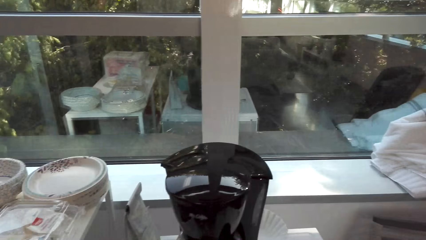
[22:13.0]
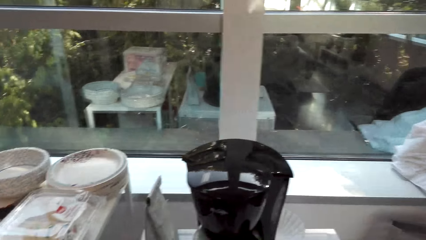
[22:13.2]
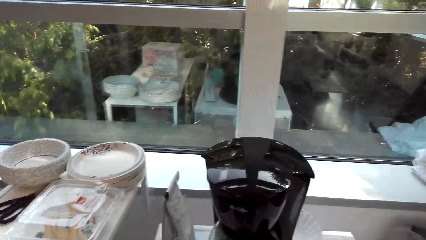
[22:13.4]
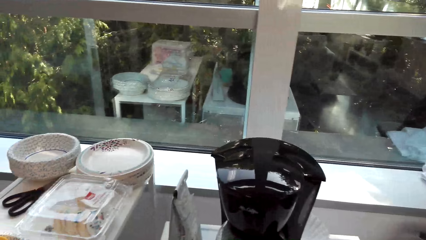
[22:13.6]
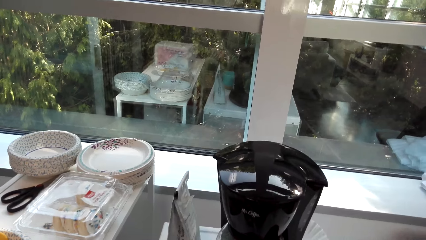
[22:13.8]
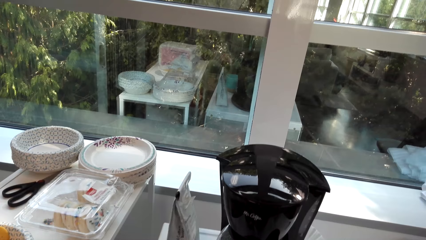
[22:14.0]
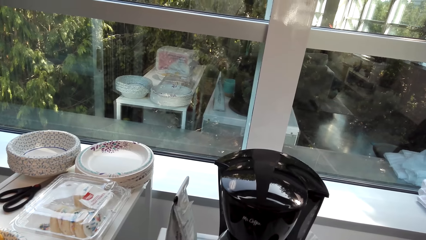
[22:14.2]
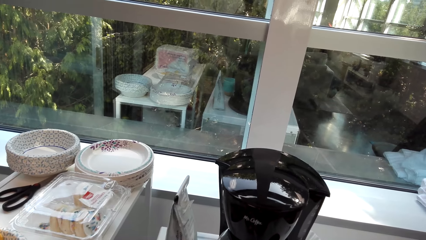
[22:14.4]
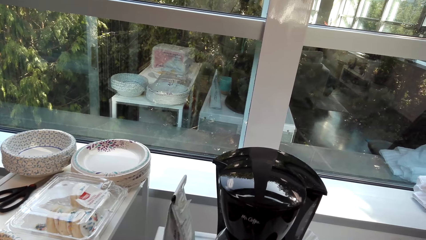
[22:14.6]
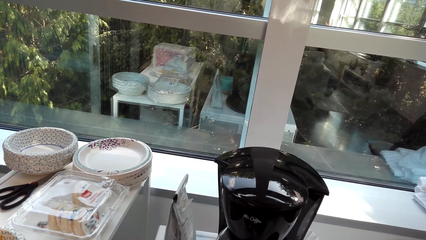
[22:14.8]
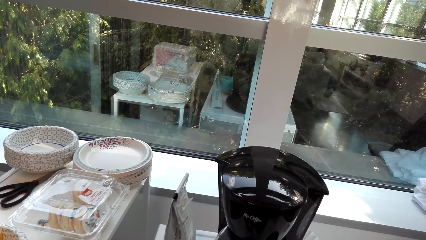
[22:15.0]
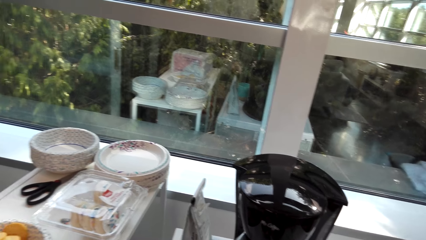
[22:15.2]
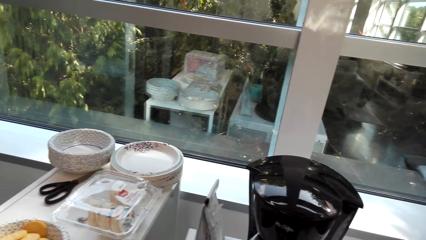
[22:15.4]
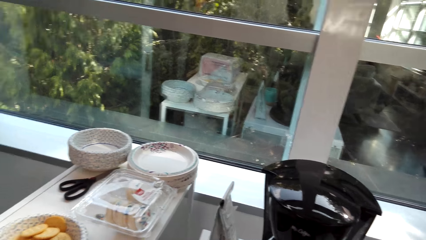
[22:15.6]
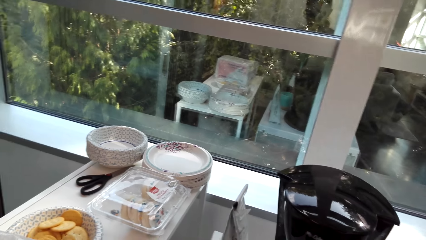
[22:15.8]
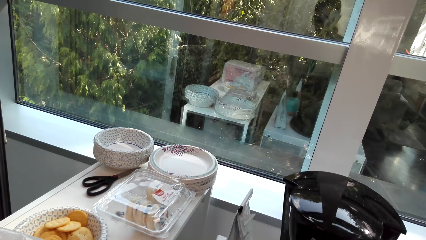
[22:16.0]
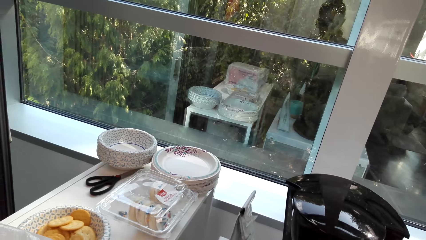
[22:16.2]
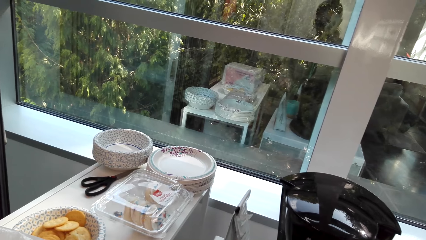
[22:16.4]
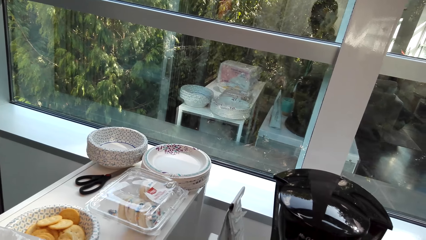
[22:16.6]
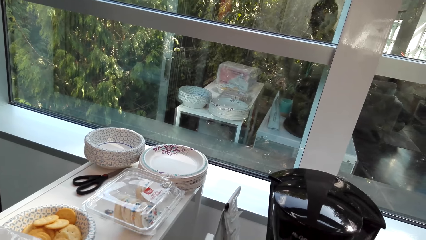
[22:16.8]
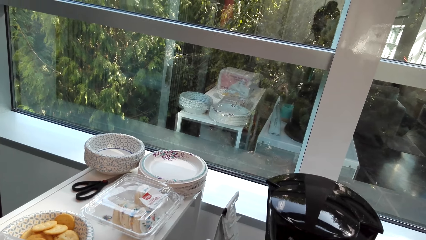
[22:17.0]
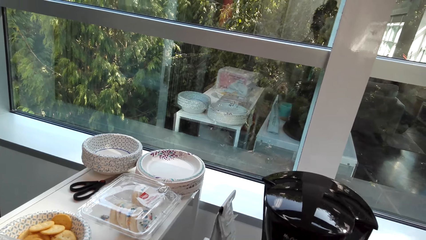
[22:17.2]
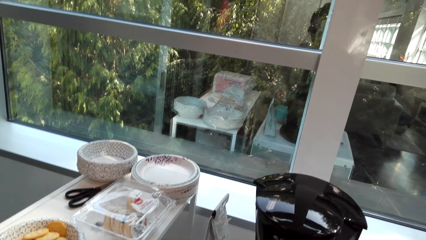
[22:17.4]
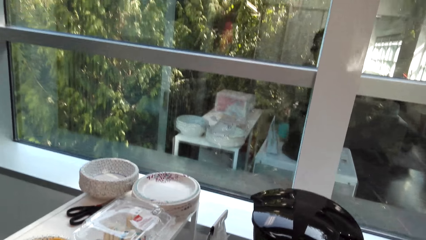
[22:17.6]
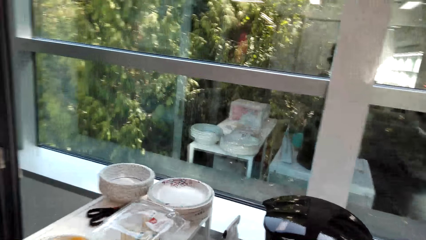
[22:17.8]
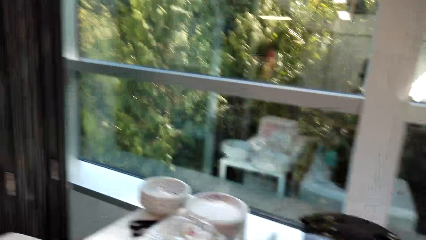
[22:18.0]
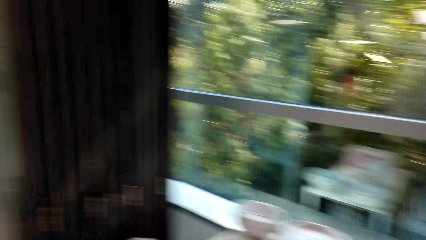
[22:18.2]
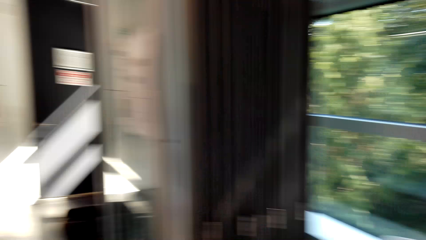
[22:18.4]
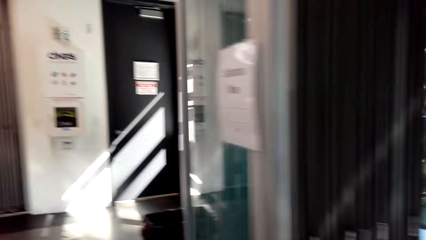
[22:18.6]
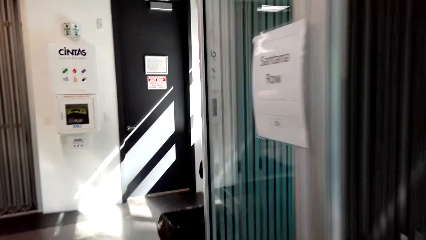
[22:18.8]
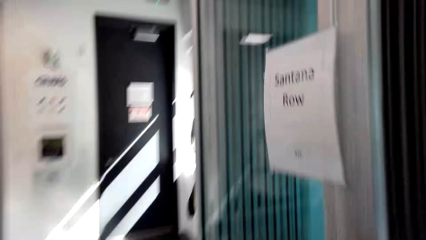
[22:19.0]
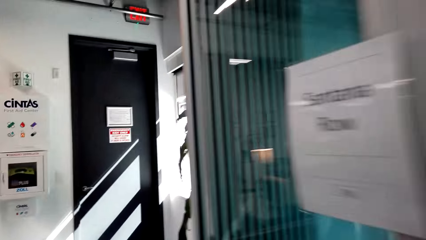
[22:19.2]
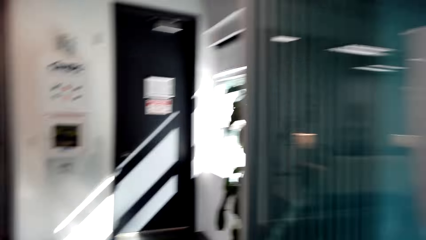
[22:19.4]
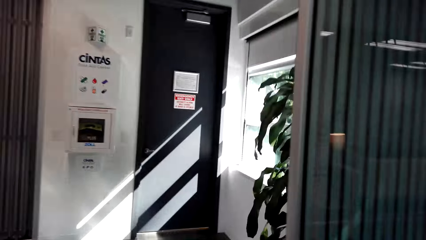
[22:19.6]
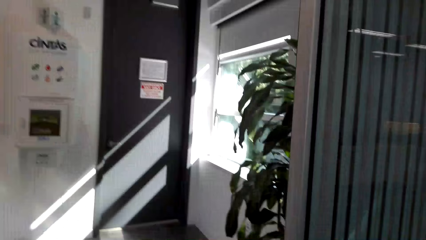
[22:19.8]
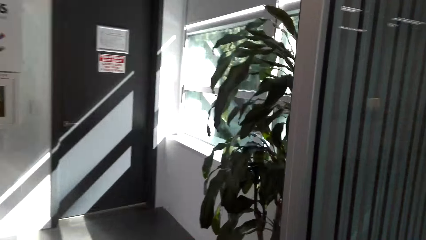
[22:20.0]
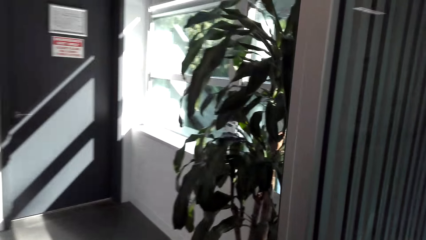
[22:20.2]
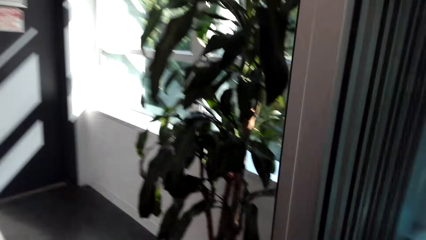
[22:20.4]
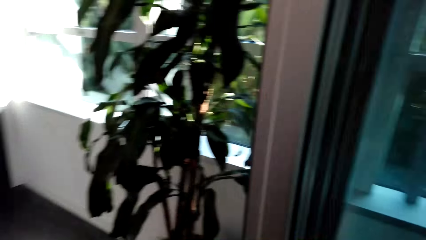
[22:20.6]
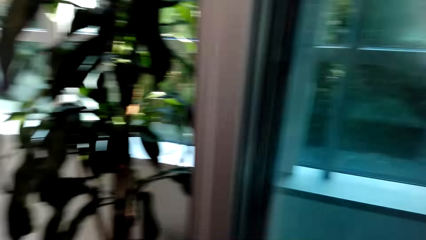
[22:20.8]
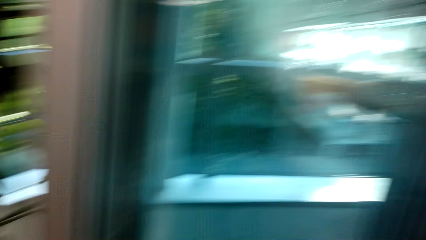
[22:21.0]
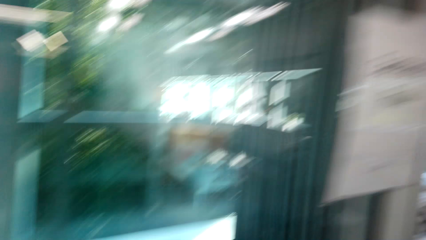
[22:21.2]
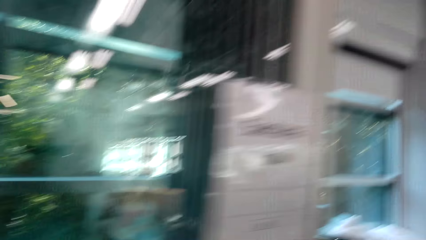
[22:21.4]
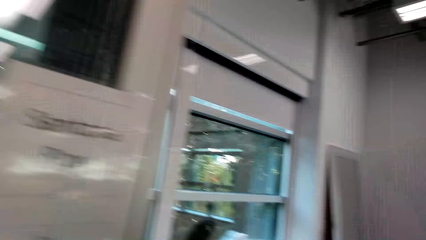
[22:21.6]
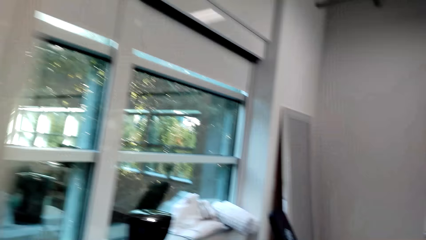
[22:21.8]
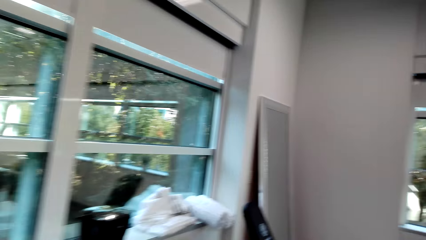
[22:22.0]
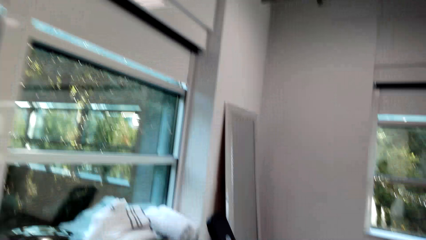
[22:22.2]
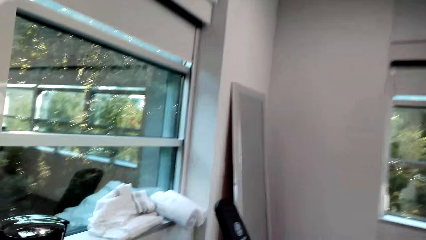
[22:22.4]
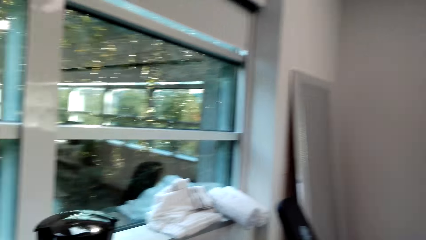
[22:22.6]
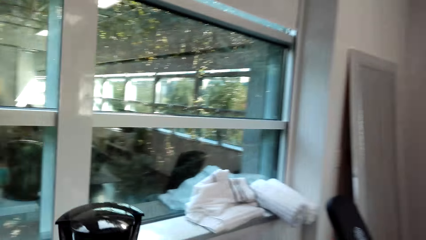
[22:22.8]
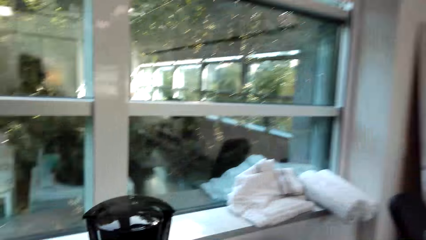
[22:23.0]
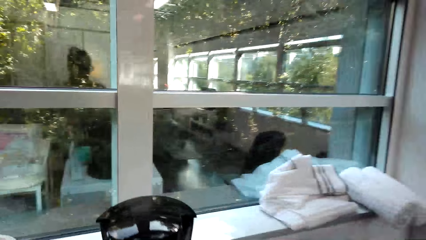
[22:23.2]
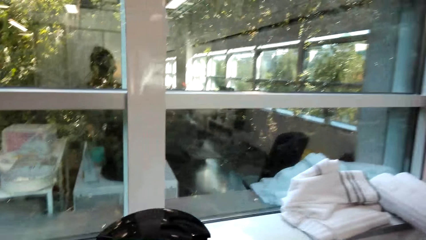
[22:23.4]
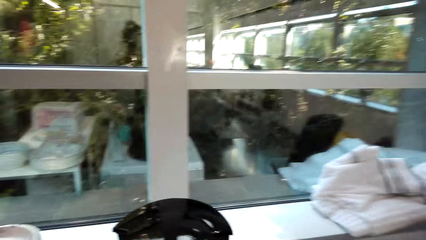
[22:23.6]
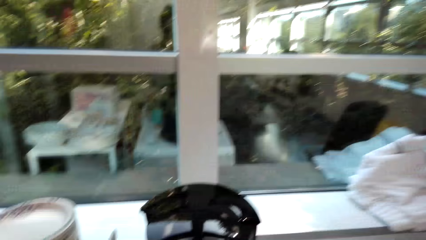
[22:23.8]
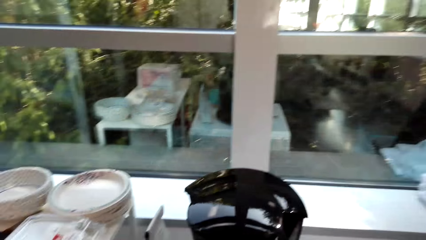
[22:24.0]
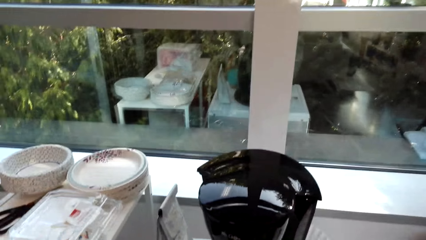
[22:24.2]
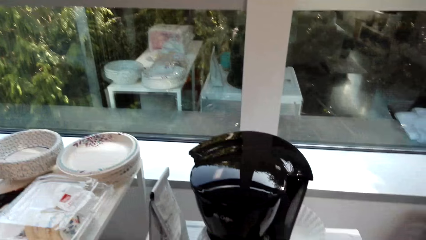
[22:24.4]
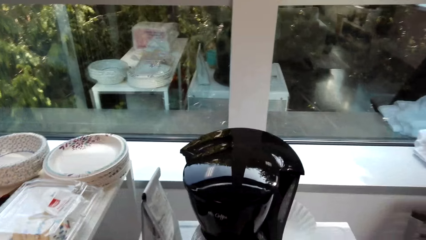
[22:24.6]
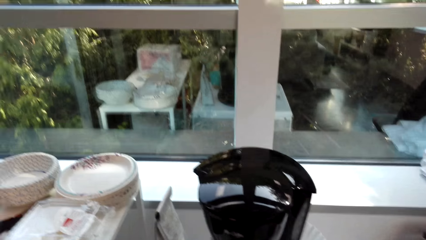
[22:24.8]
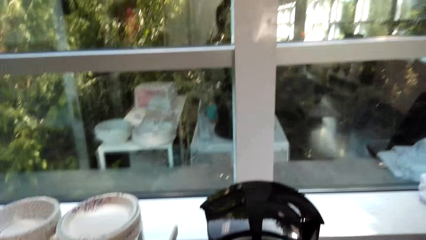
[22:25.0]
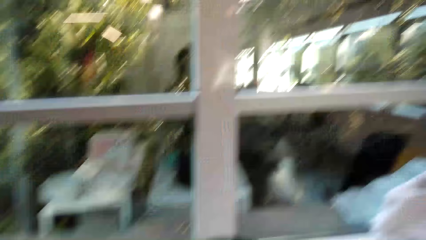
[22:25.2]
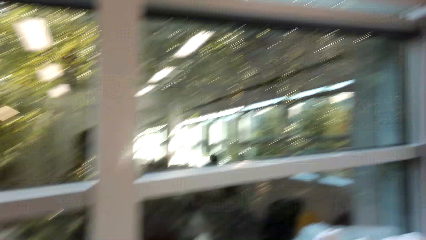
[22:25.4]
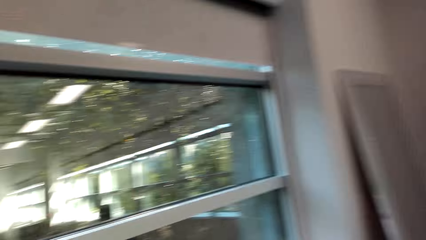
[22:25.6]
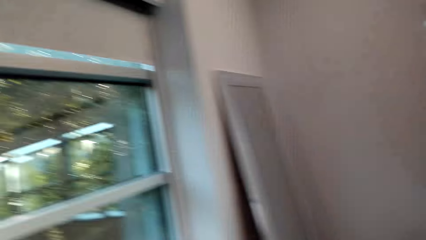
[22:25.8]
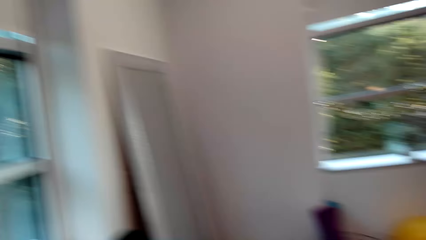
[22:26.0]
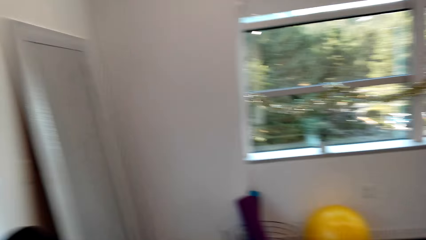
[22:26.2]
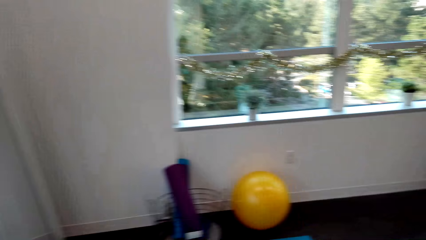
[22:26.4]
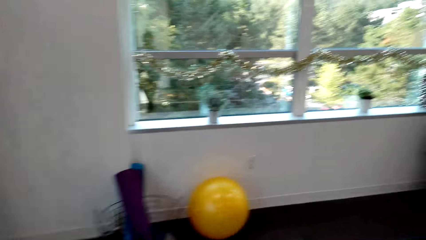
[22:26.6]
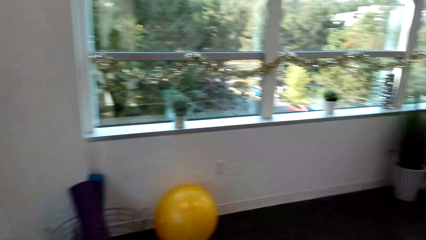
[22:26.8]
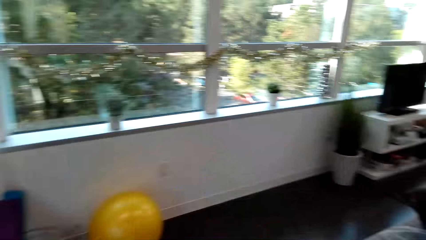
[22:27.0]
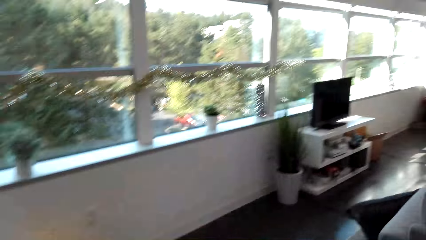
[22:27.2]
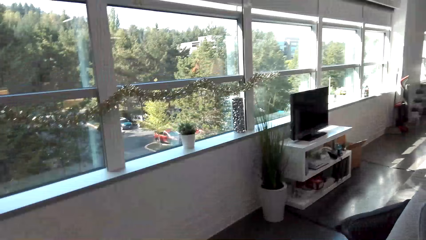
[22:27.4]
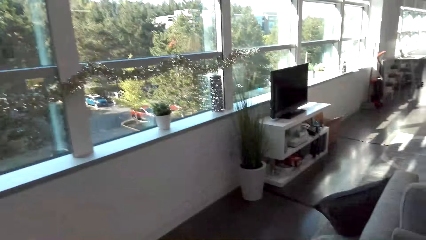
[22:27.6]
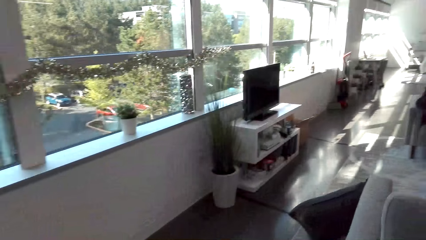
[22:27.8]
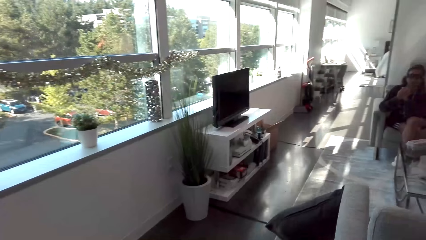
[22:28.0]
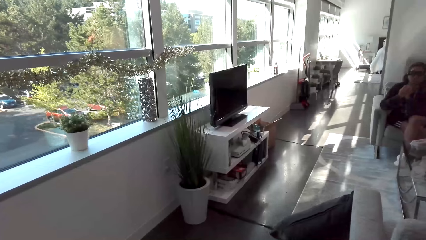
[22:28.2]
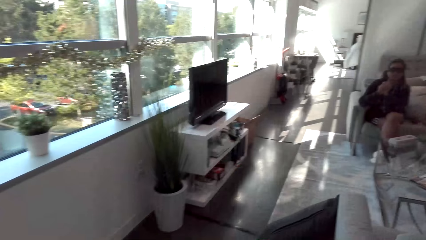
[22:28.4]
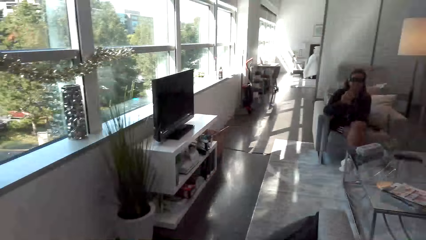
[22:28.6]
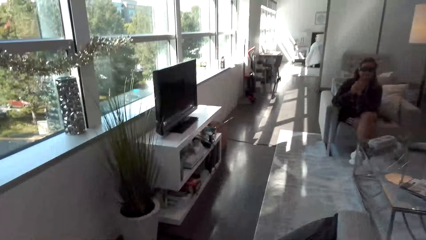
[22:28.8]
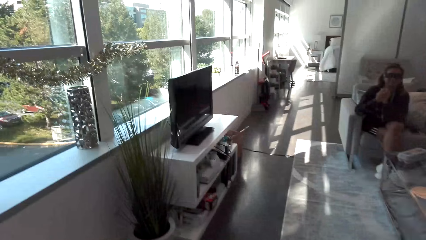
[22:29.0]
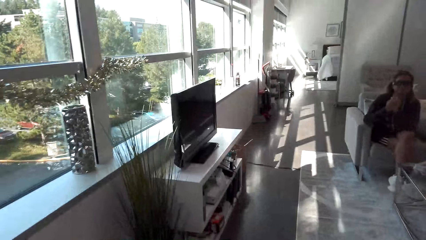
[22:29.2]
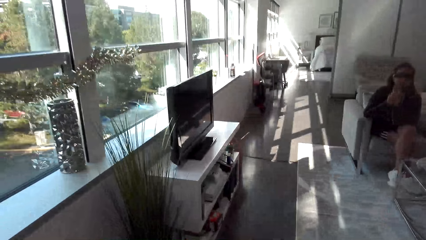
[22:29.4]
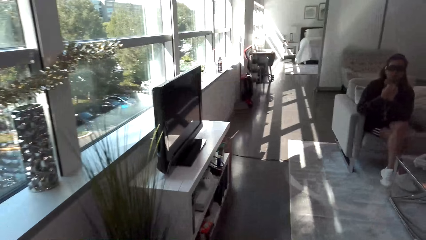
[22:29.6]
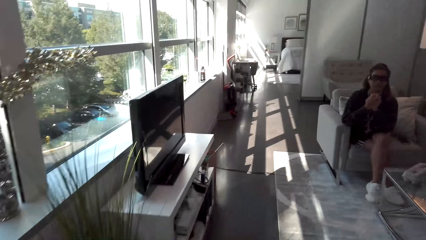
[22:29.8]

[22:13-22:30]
The camera wearer makes coffee. They walk around the building. They look around. They walk around the building.
